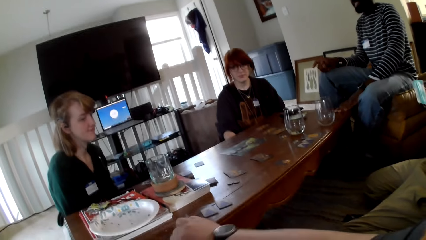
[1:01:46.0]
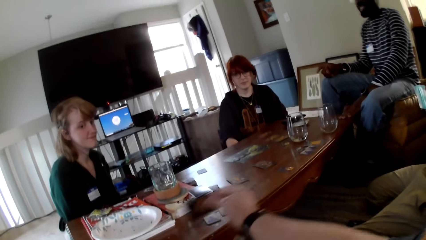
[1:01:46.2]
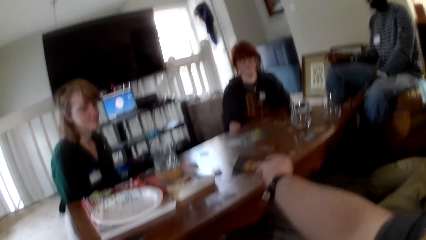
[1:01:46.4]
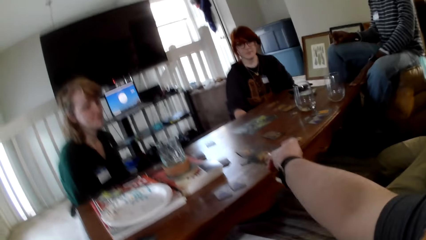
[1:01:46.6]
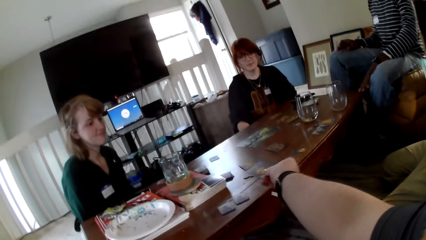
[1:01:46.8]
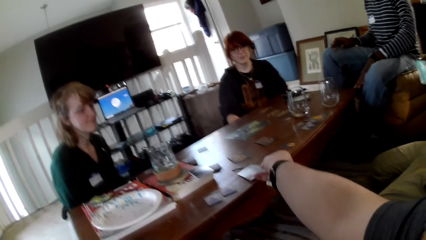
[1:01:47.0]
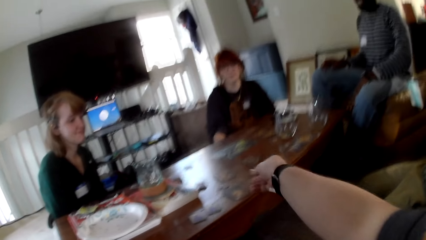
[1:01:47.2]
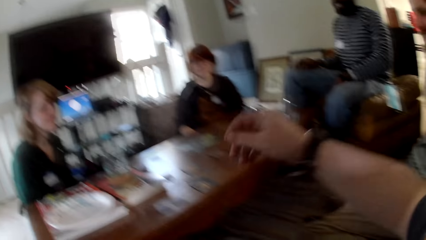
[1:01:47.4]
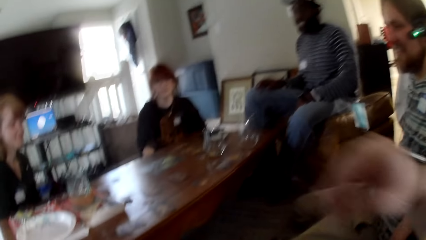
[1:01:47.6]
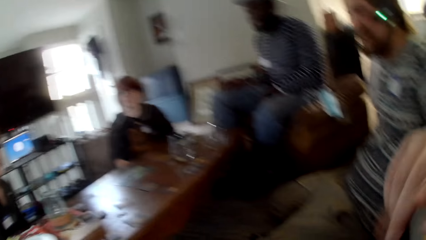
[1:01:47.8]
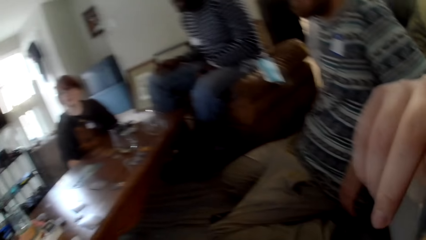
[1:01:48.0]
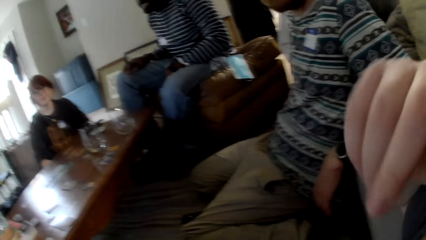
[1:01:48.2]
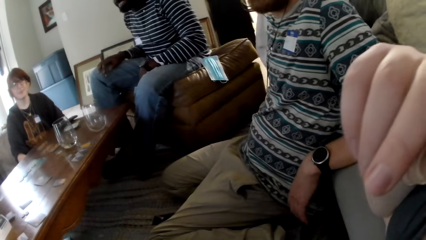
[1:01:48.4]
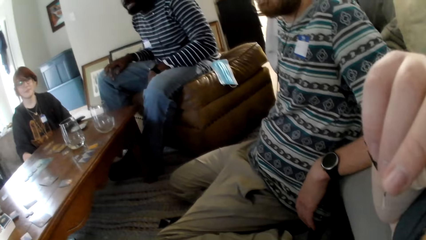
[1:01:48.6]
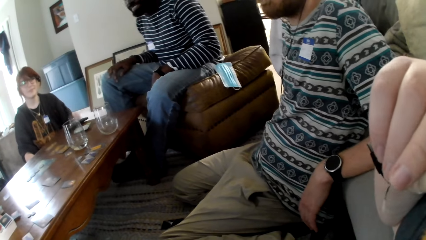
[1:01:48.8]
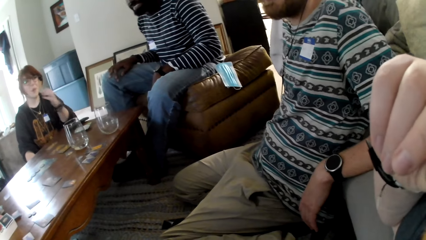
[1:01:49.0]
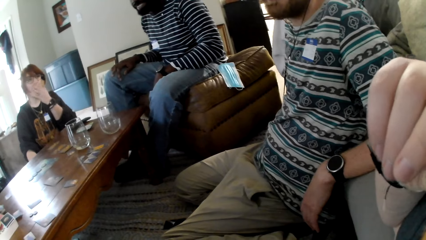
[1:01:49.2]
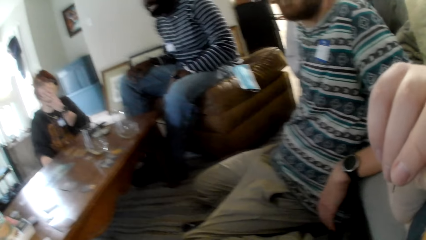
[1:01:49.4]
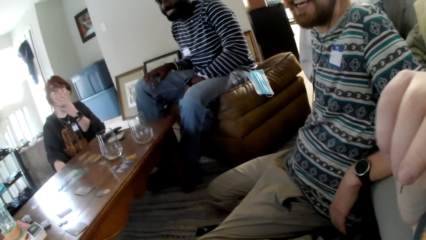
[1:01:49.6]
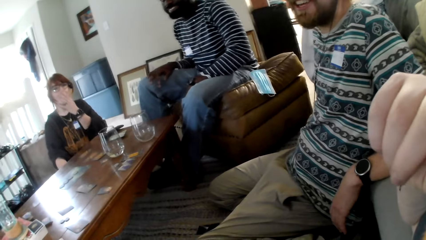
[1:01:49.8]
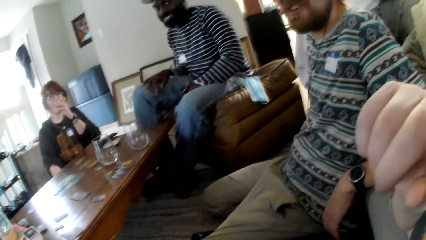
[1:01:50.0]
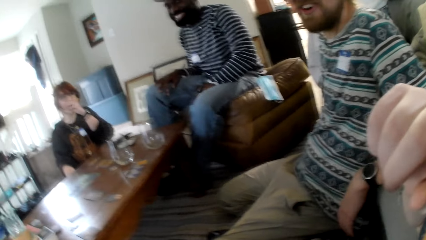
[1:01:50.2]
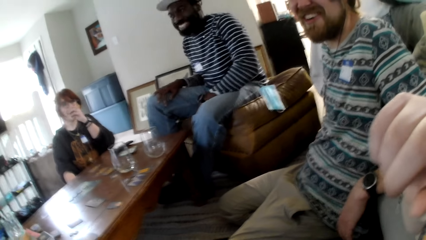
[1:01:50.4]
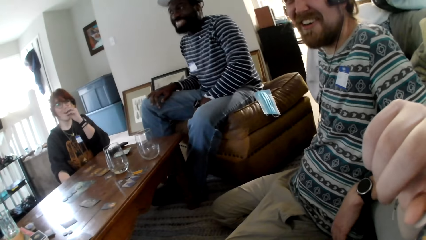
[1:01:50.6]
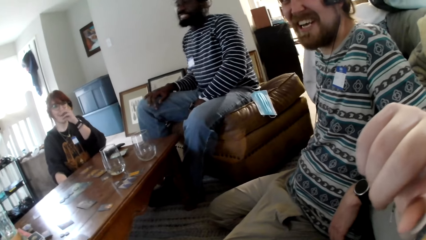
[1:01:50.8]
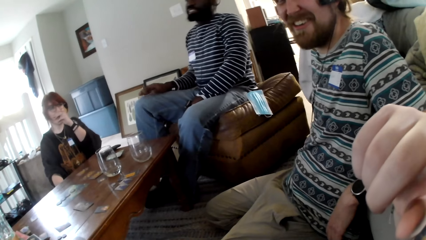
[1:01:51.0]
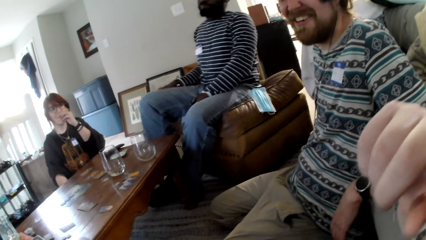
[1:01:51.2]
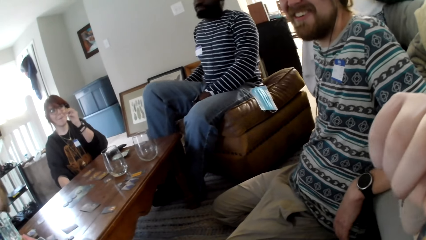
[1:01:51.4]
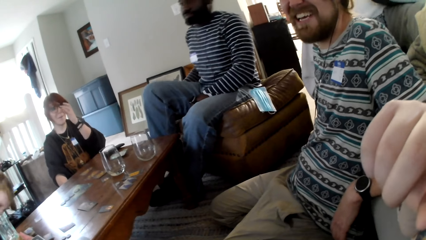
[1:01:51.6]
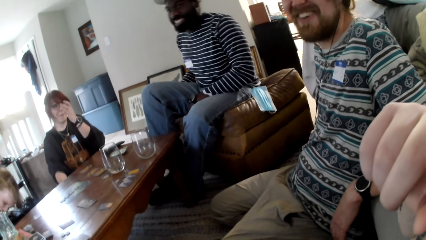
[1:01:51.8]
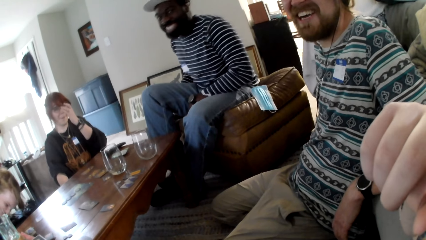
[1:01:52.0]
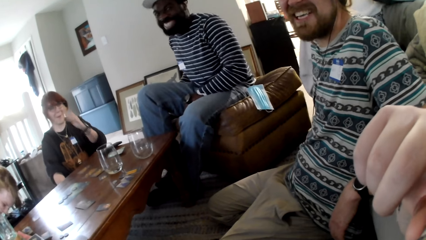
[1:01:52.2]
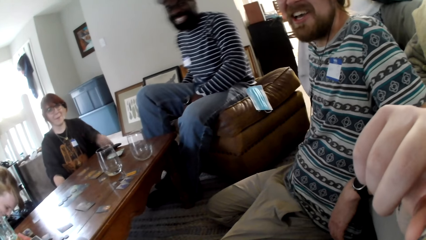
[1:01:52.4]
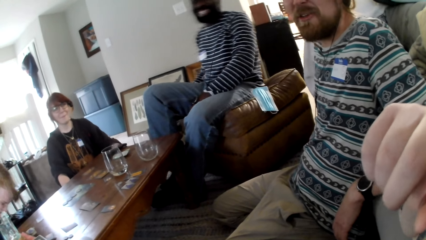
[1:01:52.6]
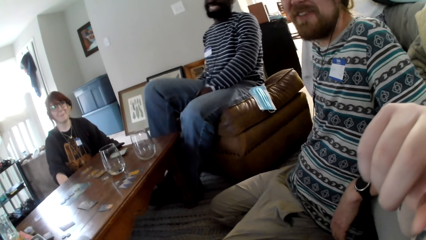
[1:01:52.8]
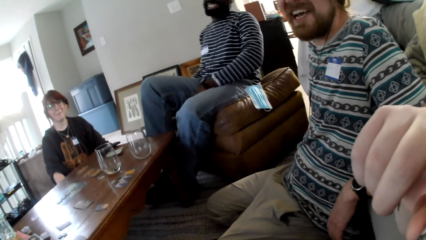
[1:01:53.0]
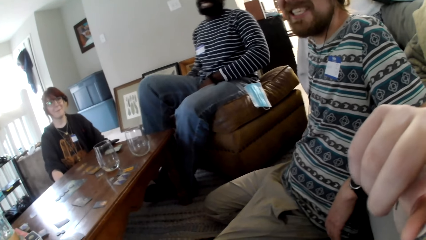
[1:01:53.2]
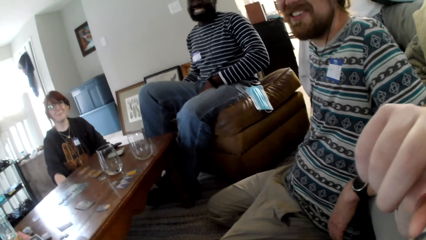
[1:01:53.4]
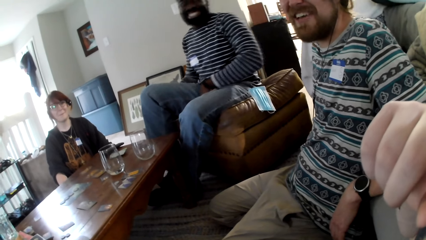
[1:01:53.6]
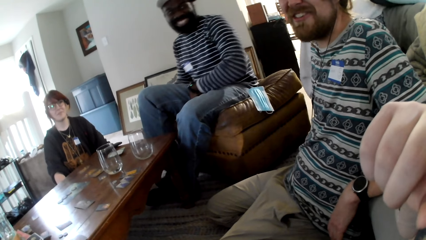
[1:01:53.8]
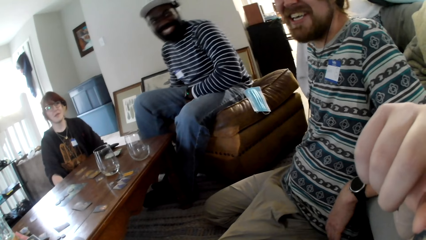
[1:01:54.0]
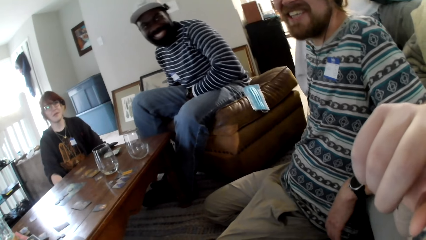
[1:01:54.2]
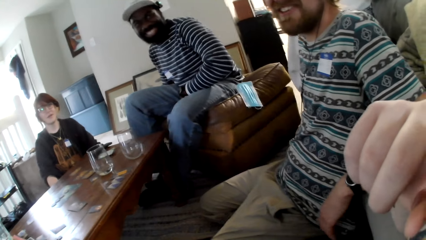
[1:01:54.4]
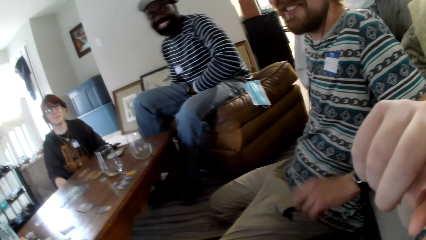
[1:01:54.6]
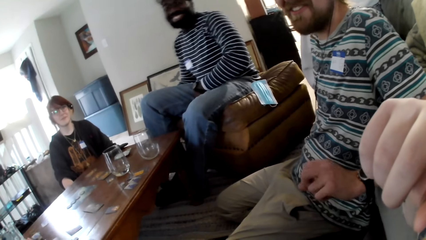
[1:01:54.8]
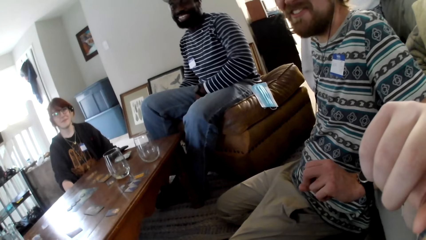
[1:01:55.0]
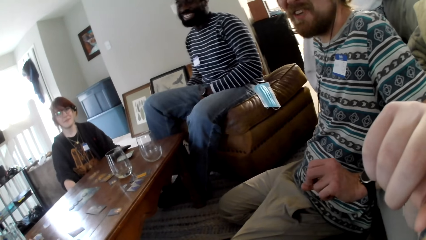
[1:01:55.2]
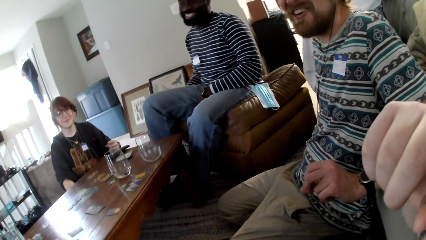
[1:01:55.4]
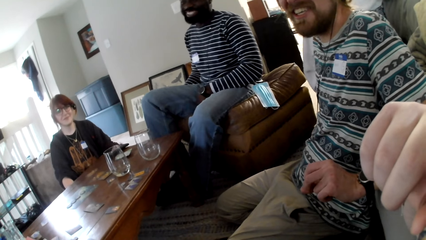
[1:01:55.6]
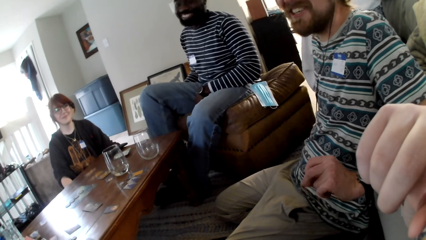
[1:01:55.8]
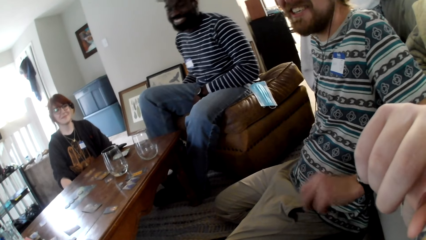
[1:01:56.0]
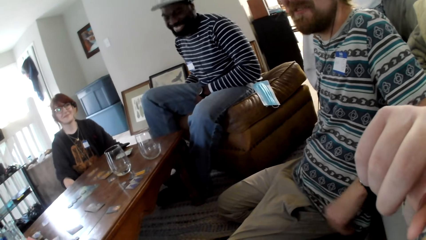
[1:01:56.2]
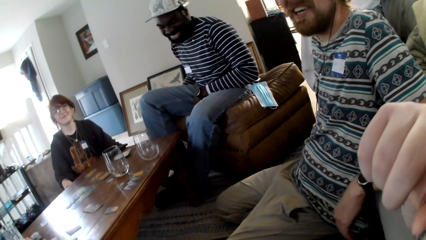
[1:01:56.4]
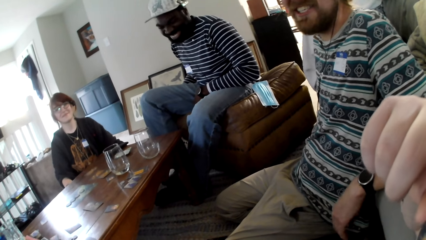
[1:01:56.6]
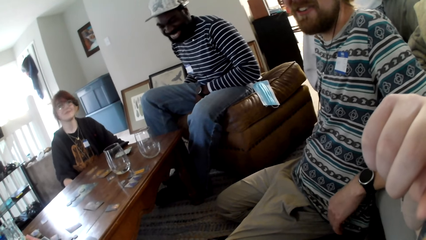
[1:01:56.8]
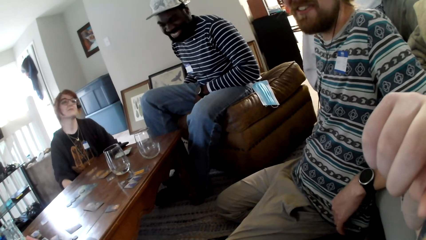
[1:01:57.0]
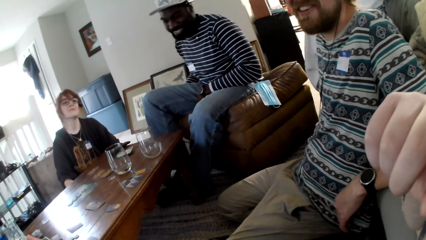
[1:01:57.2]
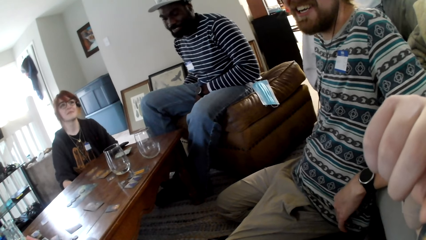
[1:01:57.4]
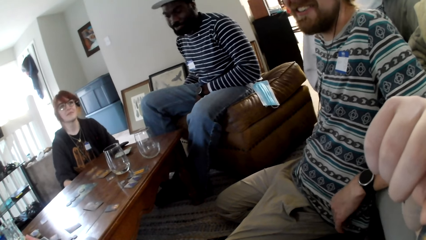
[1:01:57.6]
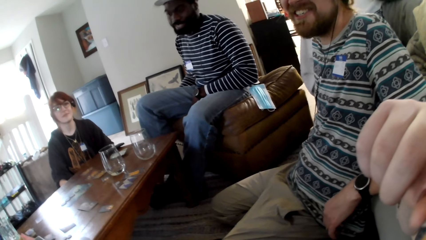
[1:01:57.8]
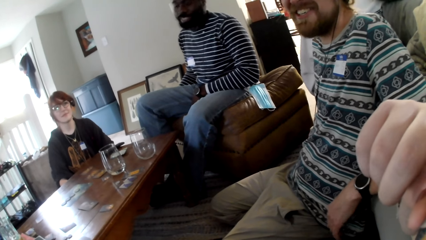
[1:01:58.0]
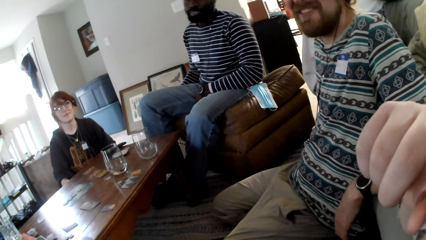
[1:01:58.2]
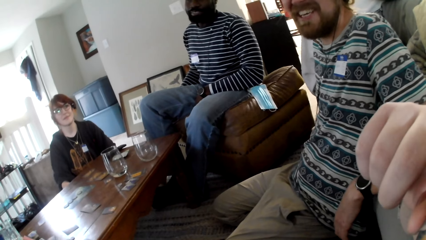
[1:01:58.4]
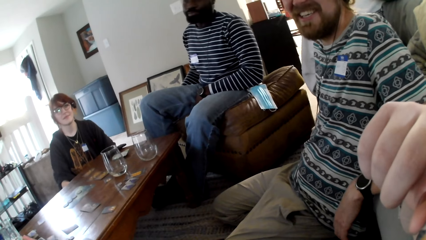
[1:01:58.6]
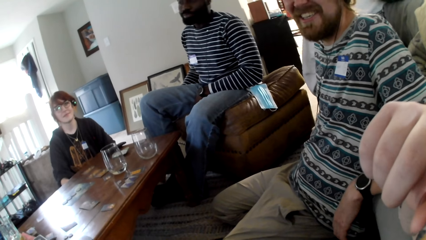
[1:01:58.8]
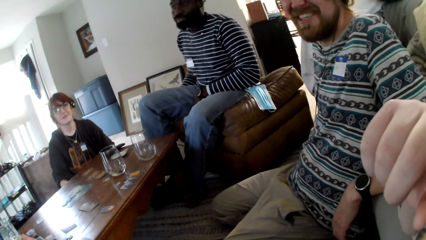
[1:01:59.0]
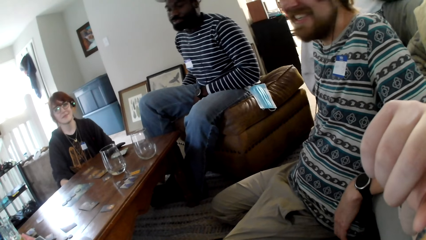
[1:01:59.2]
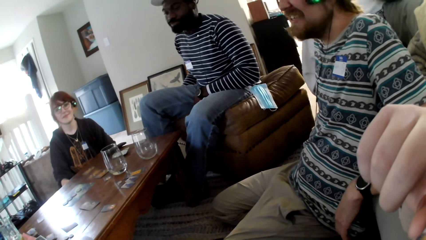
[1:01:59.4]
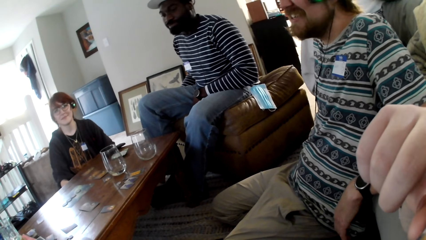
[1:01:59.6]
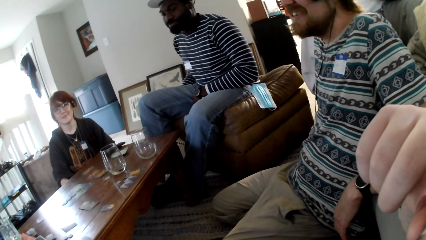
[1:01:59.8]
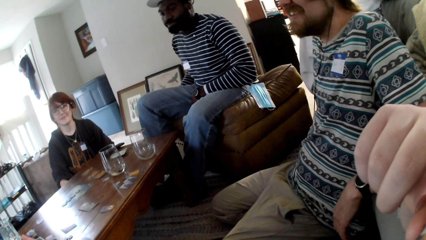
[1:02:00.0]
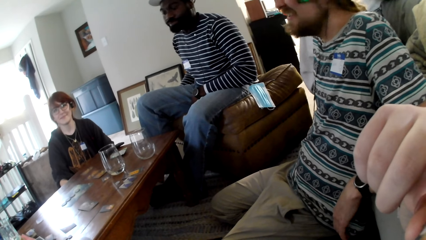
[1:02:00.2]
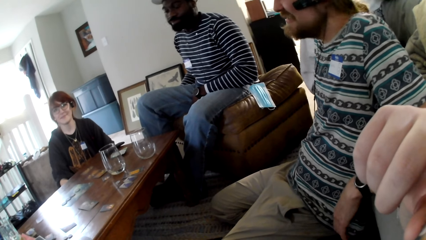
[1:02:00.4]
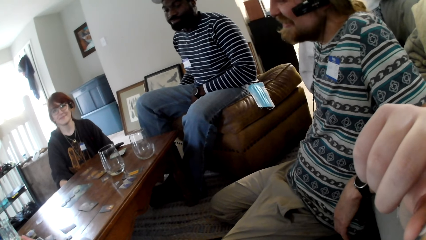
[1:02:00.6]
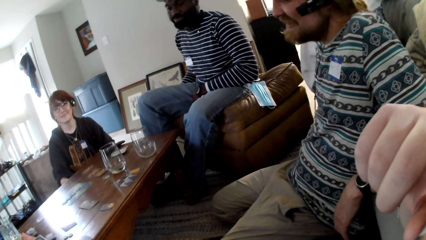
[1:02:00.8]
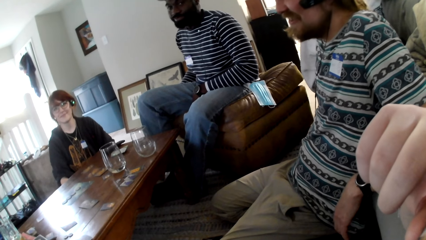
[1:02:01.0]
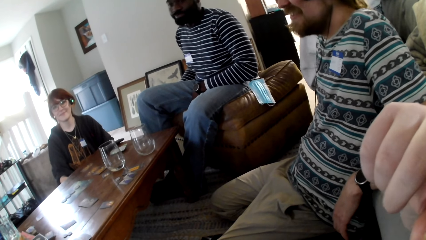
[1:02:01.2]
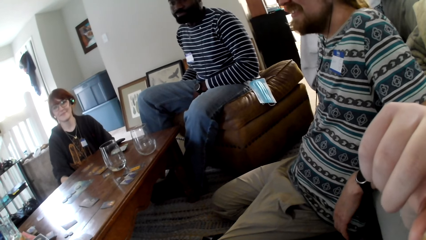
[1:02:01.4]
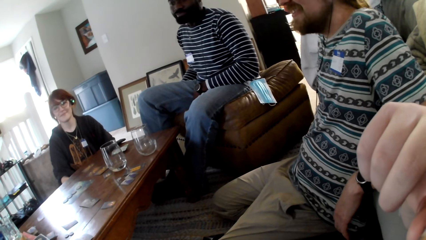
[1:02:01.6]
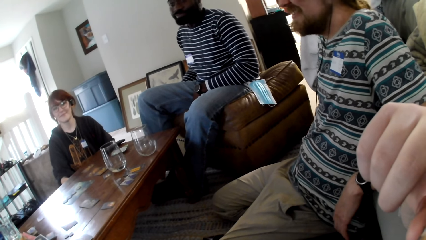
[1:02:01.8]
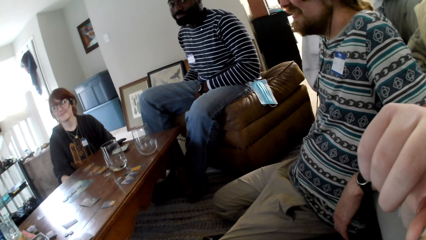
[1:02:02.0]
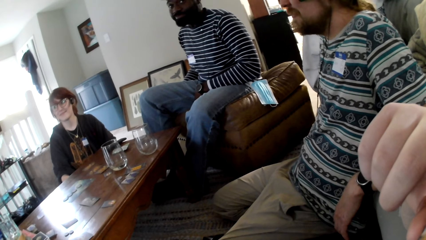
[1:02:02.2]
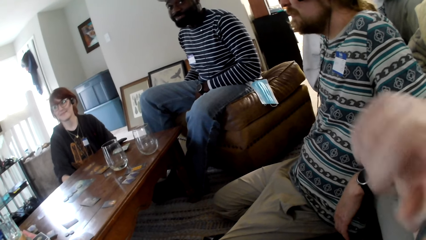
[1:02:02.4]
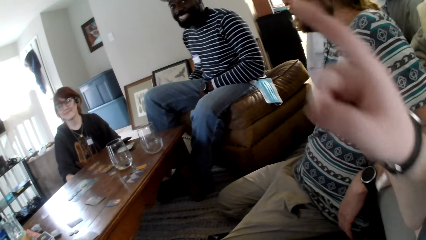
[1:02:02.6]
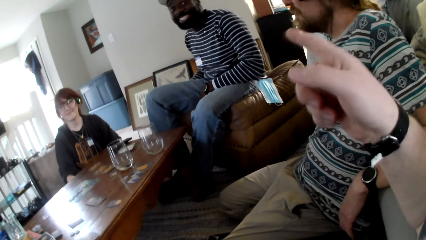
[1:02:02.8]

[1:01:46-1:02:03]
A person talks. The camera wearer puts a card on the table. He lifts up his right hand. A man converses to the camera wearer. Another person scratches her face. The first person talks.
